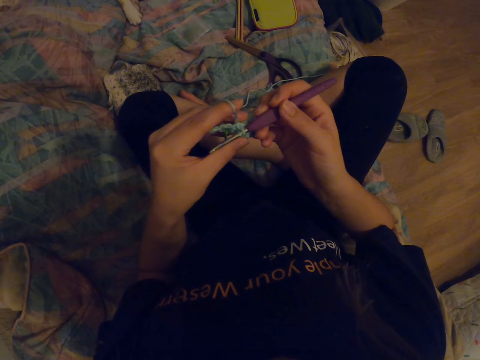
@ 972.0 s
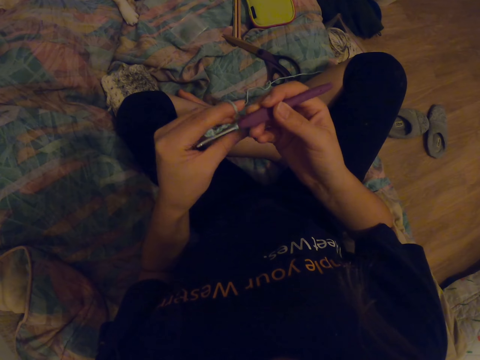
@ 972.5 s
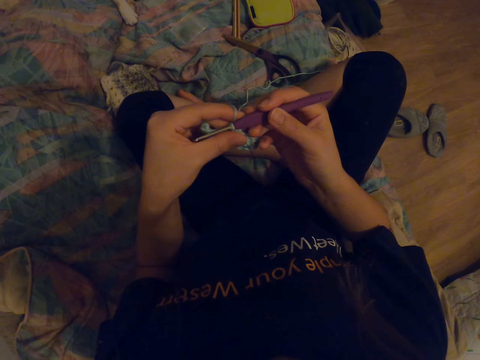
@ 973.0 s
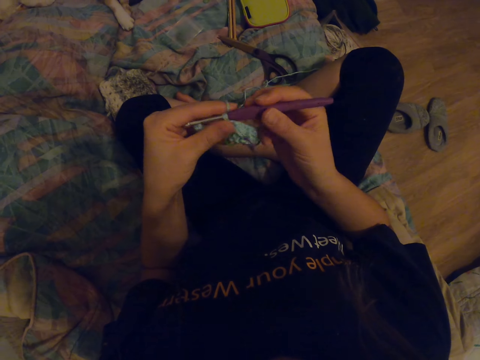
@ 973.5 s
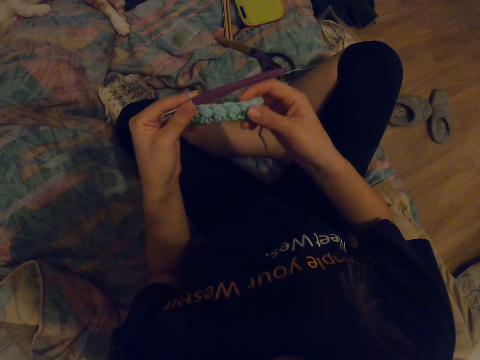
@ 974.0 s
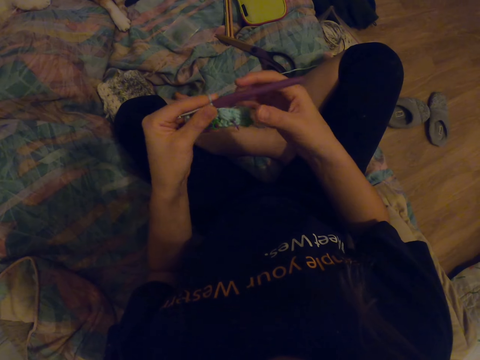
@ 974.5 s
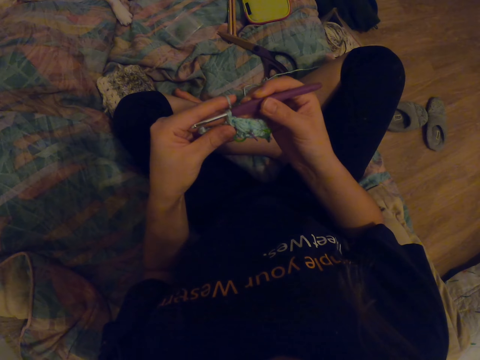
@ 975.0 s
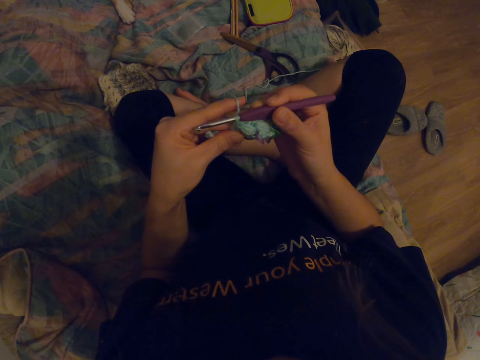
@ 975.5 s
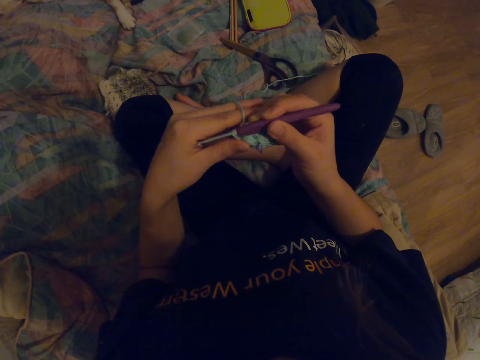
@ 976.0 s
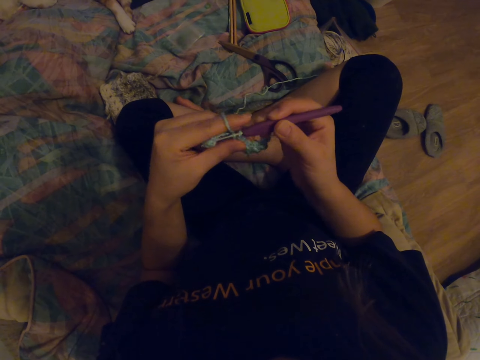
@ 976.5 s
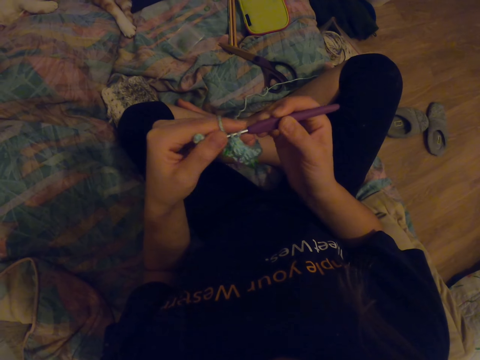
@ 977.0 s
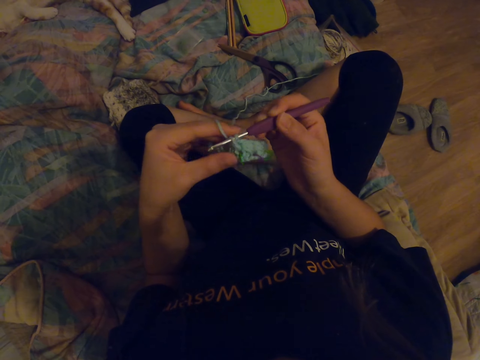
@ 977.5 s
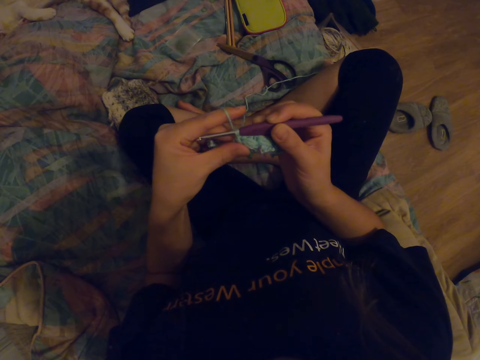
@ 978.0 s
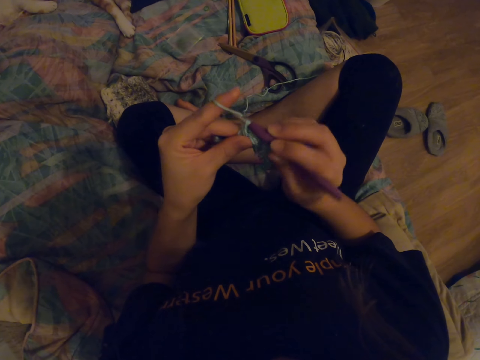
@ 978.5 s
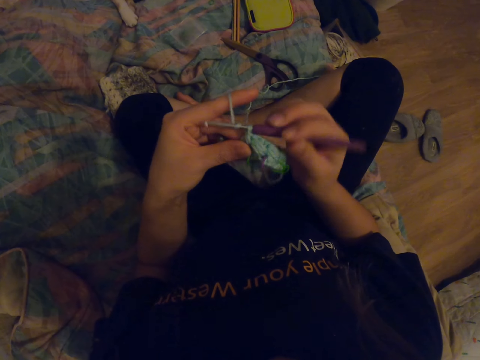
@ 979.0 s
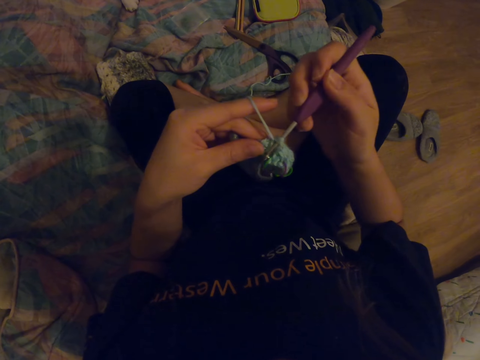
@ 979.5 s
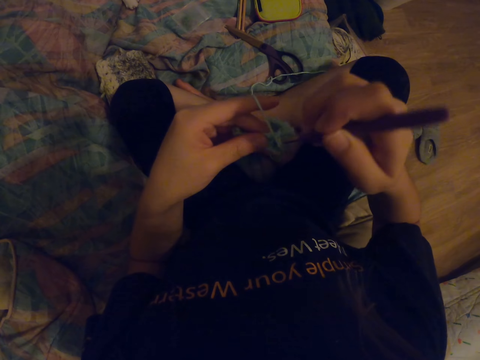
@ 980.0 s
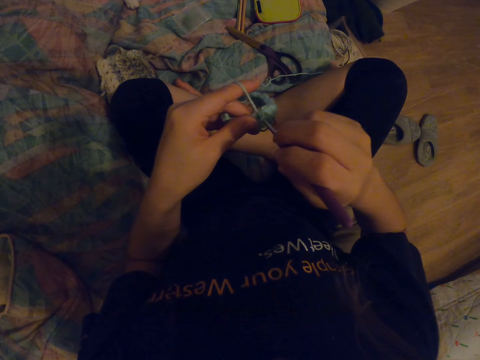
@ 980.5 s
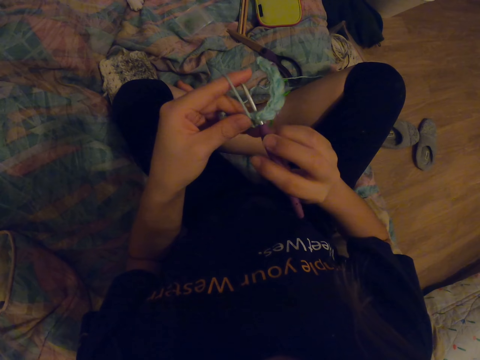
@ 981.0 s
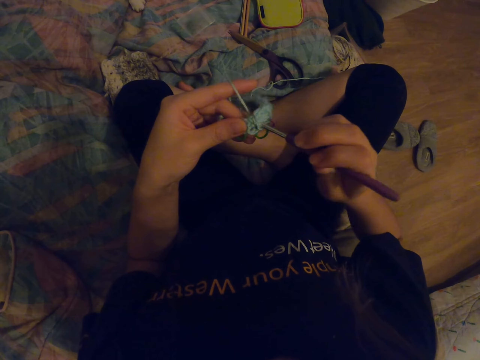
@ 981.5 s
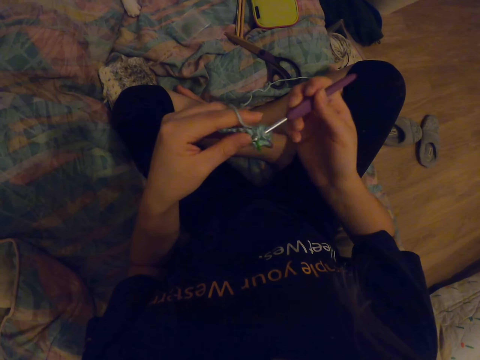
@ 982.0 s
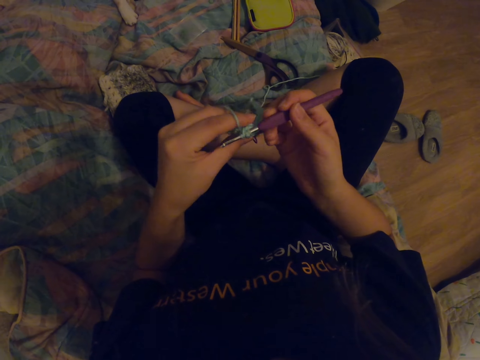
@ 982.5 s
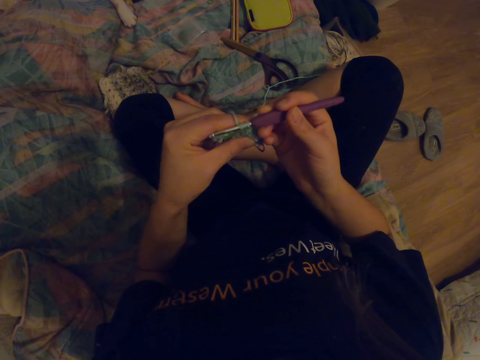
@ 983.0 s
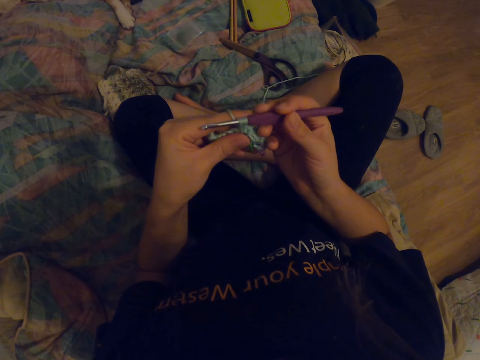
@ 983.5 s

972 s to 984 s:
The camera wearer looks at the fabric. They knit the fabric with a crochet hook.

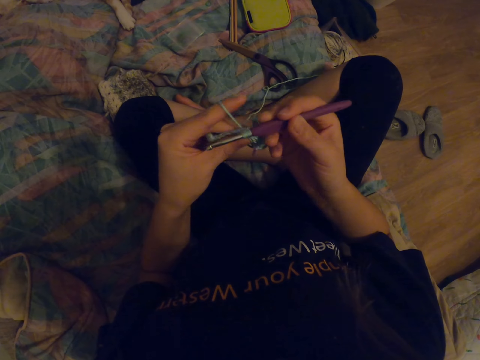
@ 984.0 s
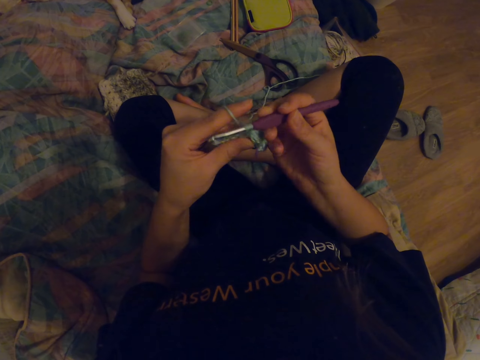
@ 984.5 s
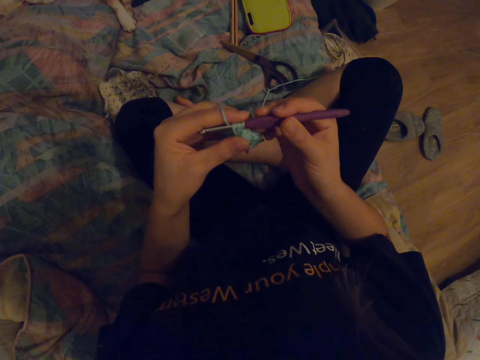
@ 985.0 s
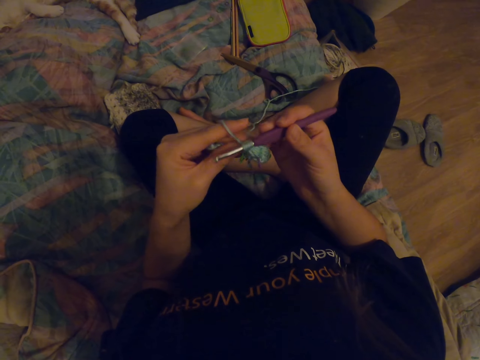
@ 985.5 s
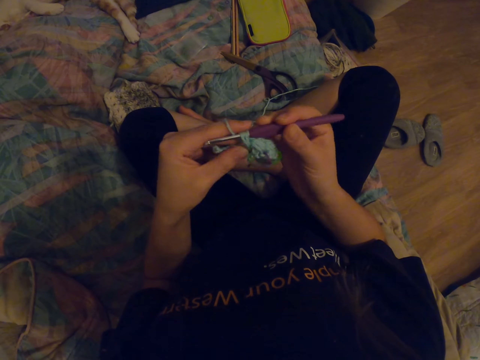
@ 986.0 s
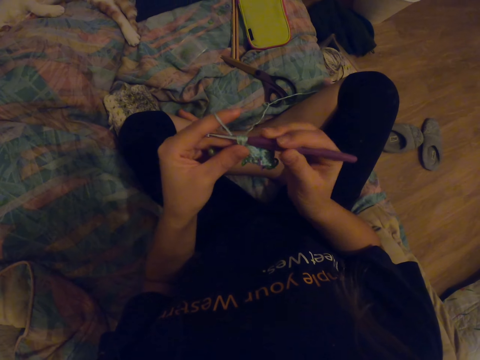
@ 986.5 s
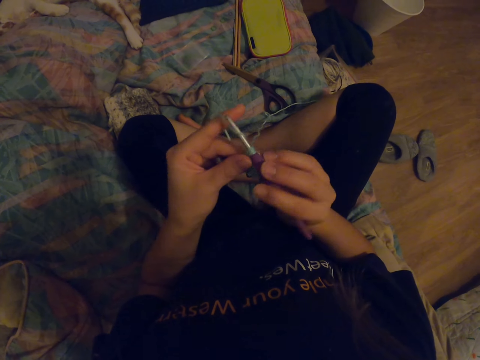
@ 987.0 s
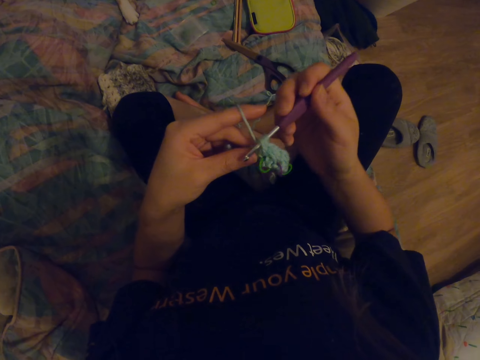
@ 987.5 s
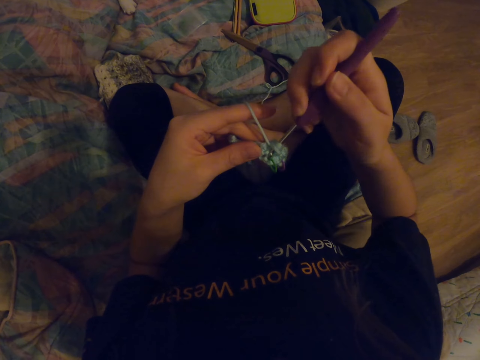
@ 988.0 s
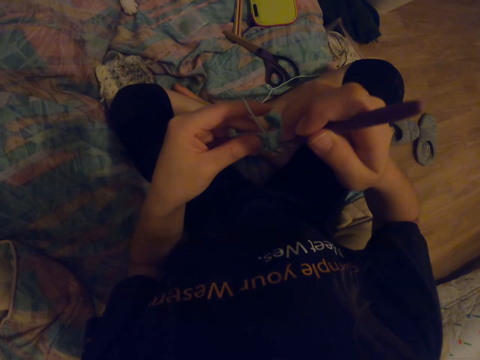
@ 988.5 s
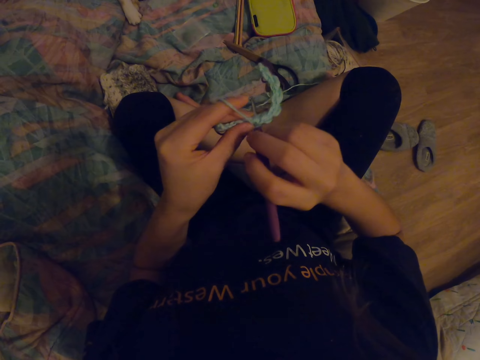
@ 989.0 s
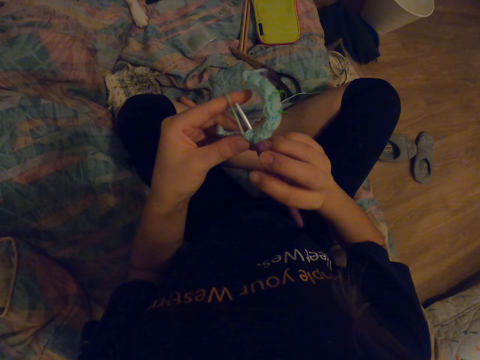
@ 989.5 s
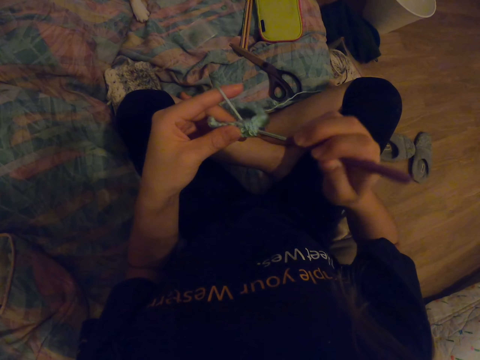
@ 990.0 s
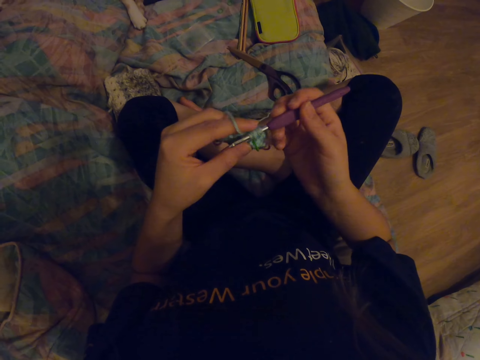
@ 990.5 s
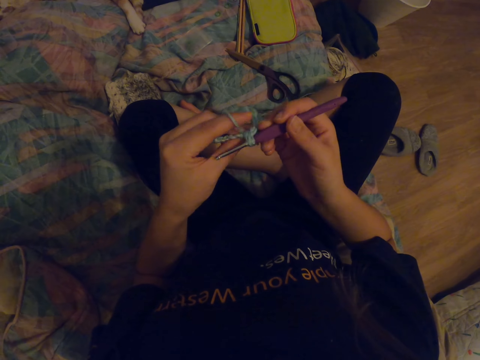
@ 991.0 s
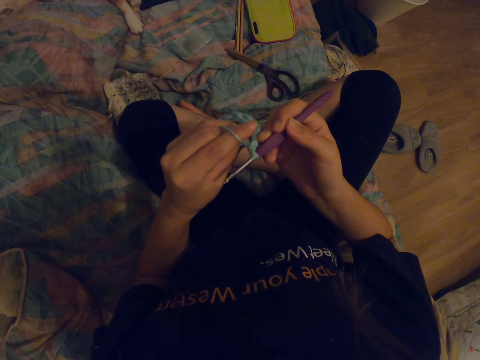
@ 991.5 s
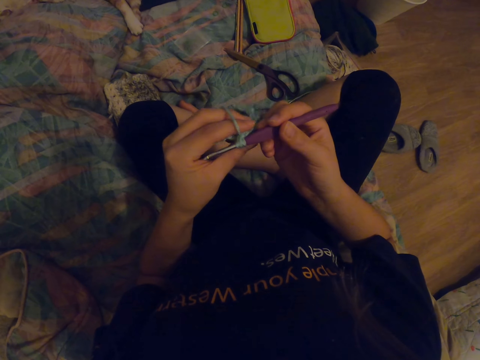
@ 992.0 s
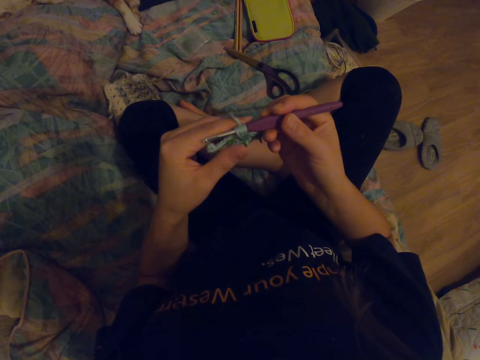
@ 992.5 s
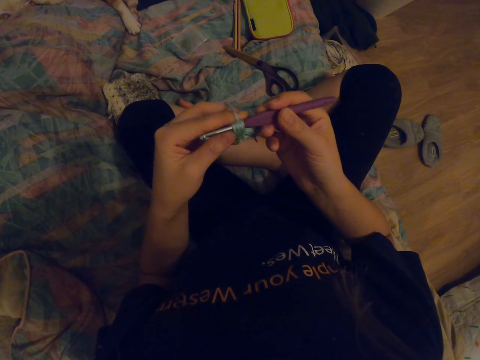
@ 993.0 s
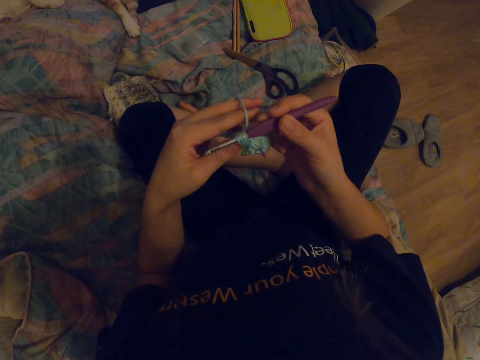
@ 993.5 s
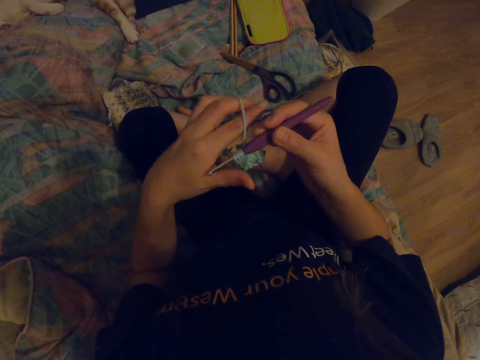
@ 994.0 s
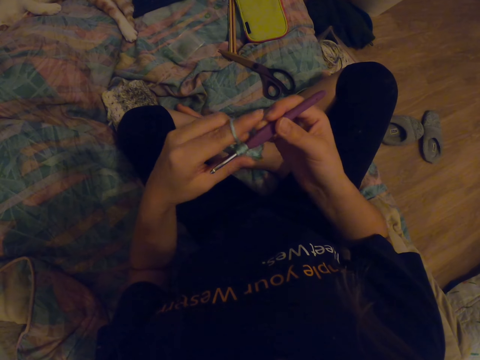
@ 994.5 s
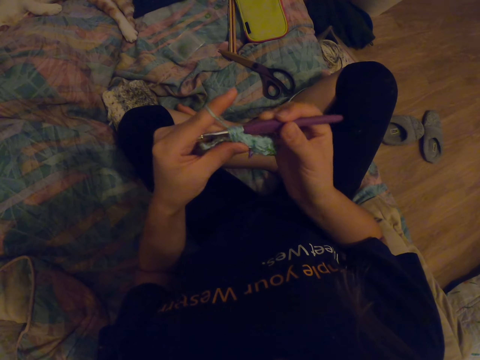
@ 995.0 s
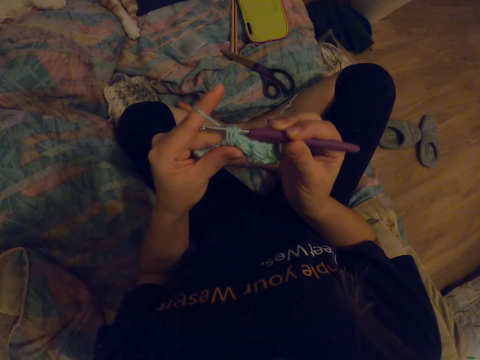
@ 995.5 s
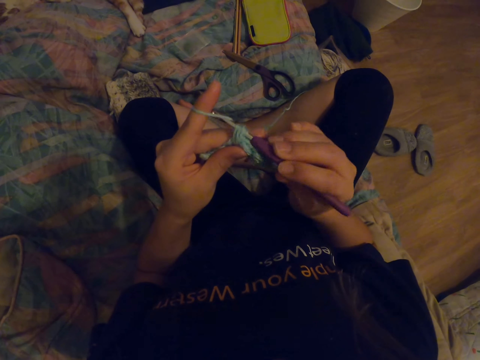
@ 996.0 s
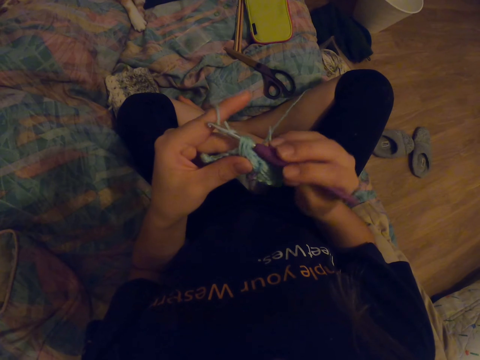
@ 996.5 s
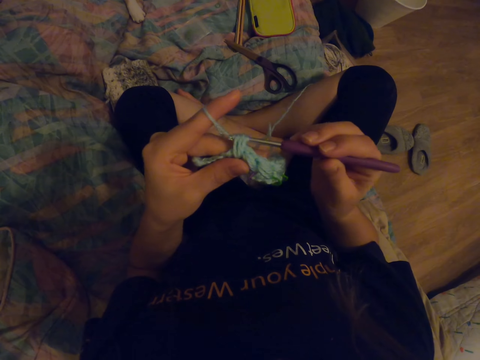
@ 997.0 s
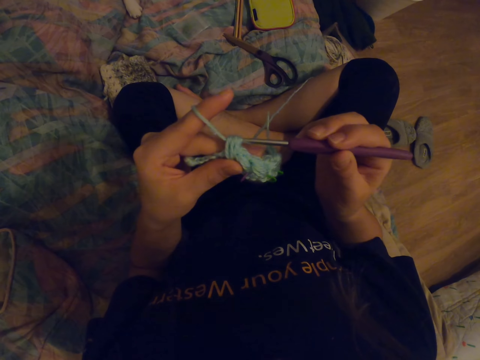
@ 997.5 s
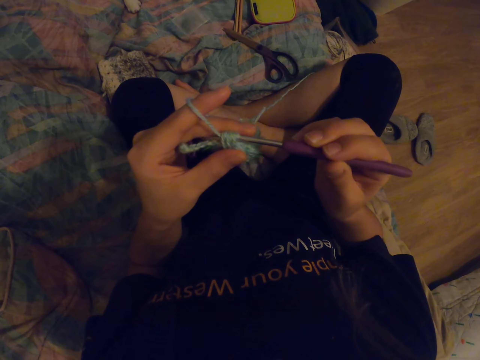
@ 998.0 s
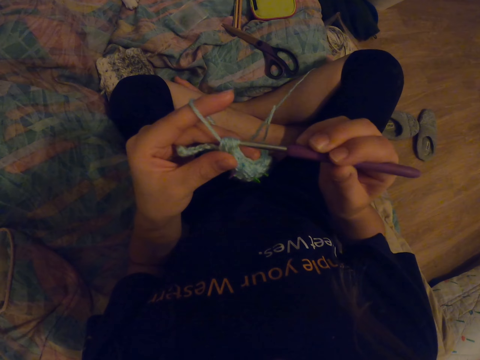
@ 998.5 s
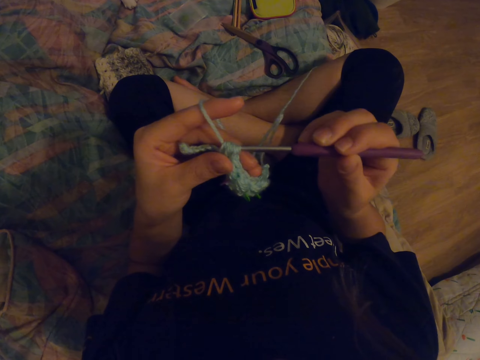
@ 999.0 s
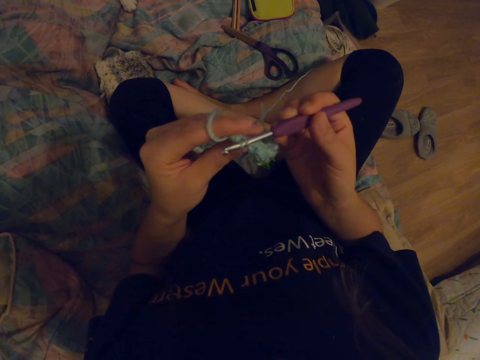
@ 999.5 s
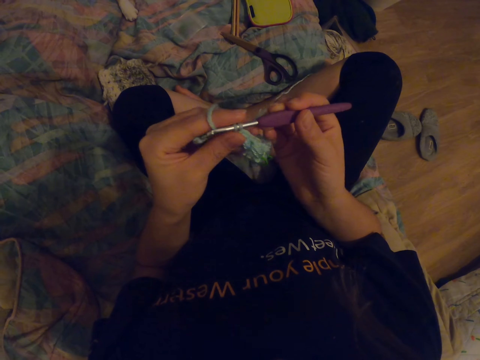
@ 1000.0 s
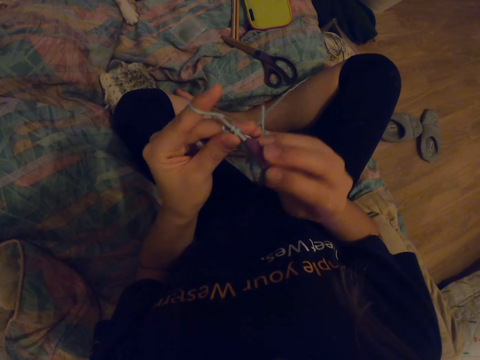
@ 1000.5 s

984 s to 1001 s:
The camera wearer looks at the fabric. They knit the fabric with a crochet hook. They sew the yarn with the crochet. They look at the fabric. They knit the fabric with the crochet hook.
